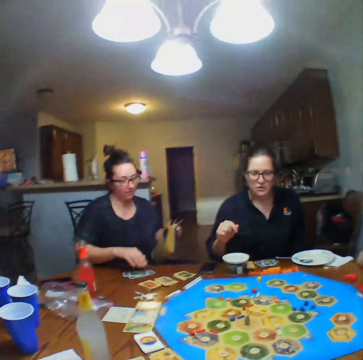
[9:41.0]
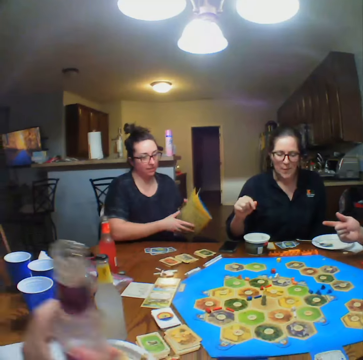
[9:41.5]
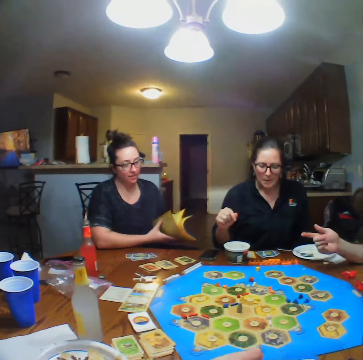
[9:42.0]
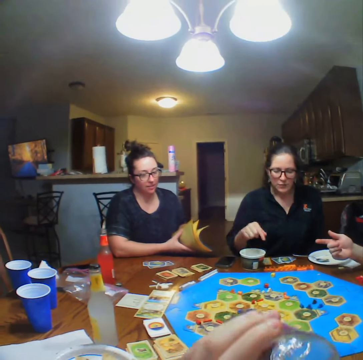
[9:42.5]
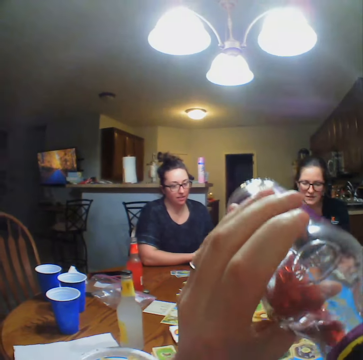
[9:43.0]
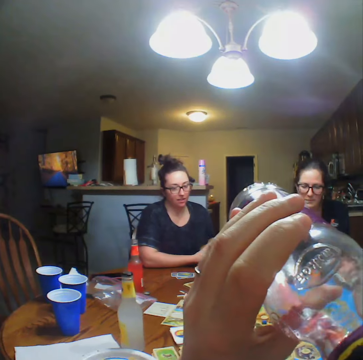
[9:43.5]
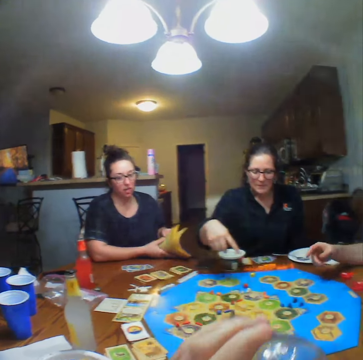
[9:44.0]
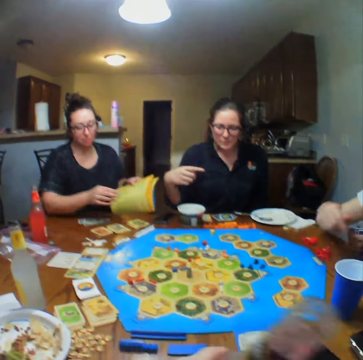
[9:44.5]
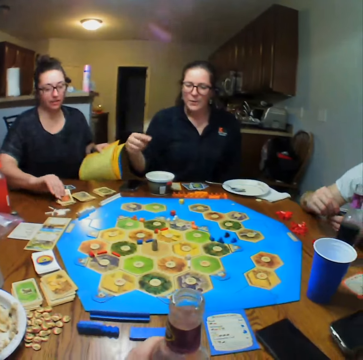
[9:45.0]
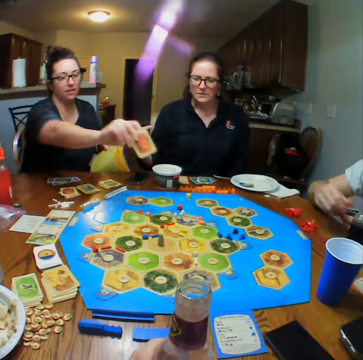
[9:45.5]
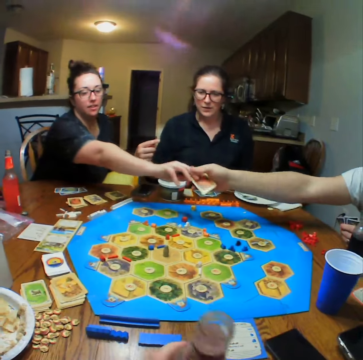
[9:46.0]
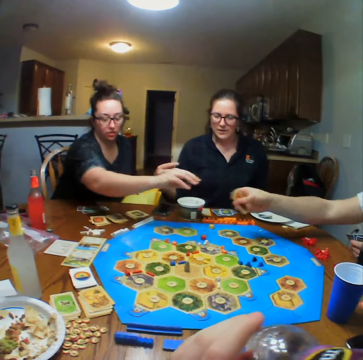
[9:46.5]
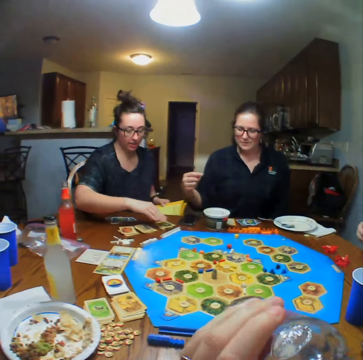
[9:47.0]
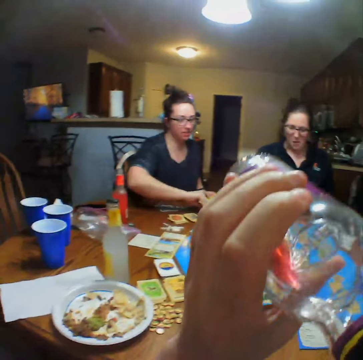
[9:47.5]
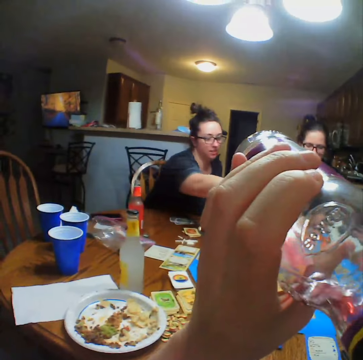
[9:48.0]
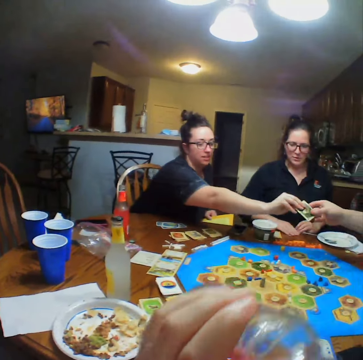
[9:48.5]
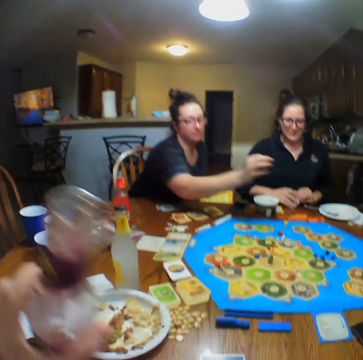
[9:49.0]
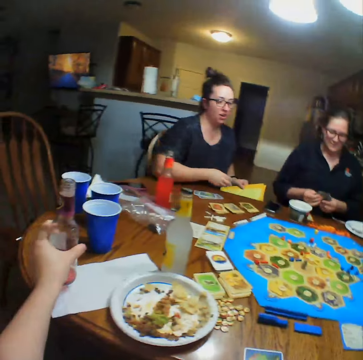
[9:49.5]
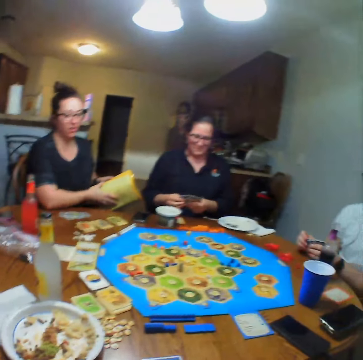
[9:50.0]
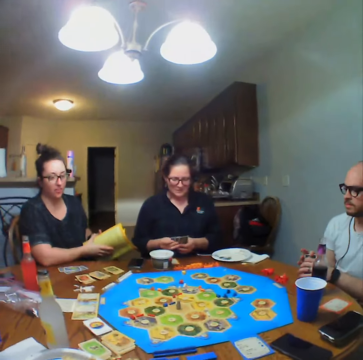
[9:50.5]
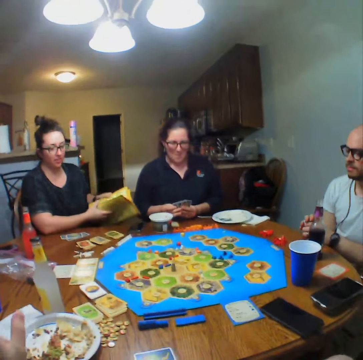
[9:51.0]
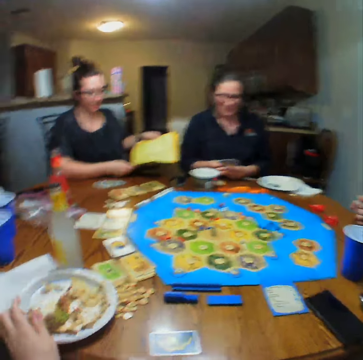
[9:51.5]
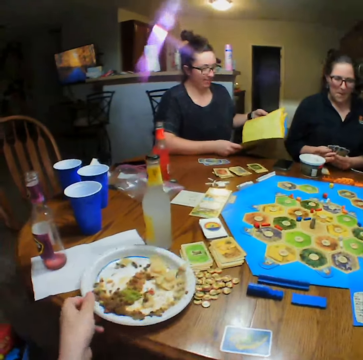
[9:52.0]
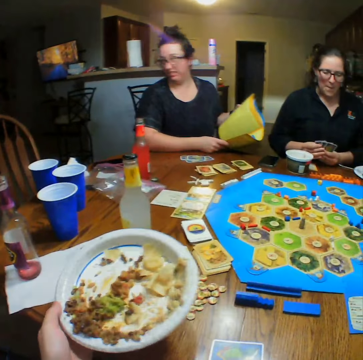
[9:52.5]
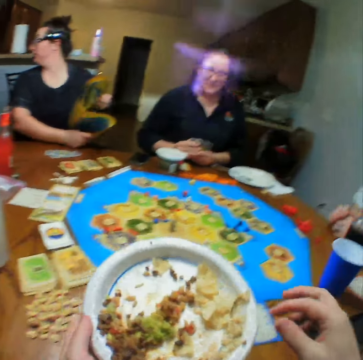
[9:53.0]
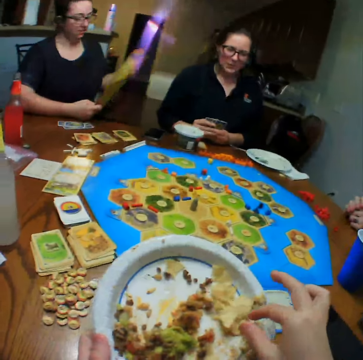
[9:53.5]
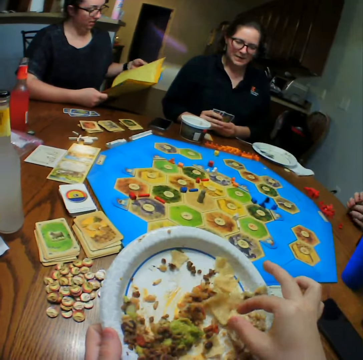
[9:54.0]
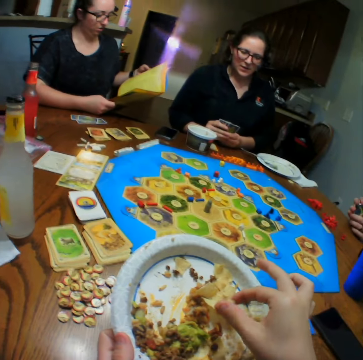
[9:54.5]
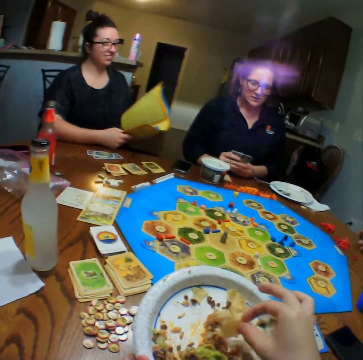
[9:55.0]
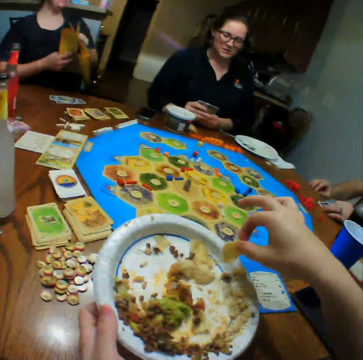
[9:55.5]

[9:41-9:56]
The camera wearer picks a bottle of lemonade from the table. They drink the lemonade. A woman picks the card from the table. The woman hands a man the card. The camera wearer drinks the lemonade. The woman picks the card from the table. The woman hands the man the card. The camera wearer places the bottle of lemonade on the table. They look around. The woman looks at a book. The camera wearer eats the food. They pick a plate of food from the table.

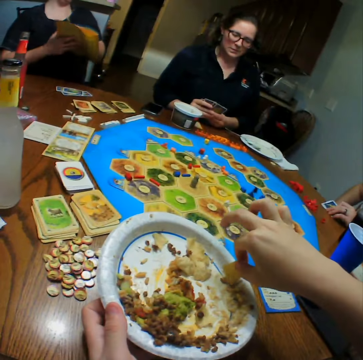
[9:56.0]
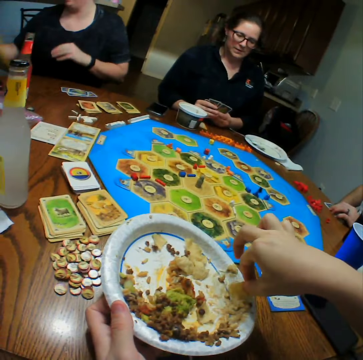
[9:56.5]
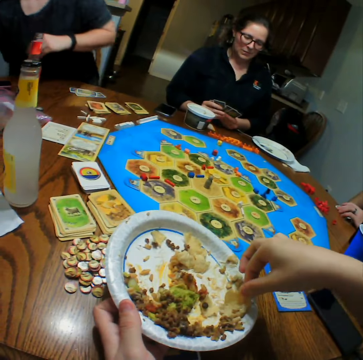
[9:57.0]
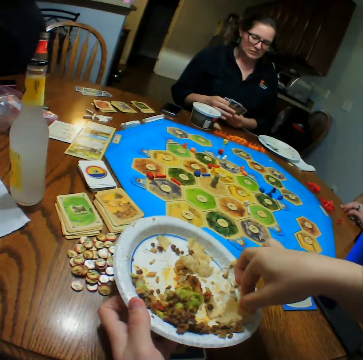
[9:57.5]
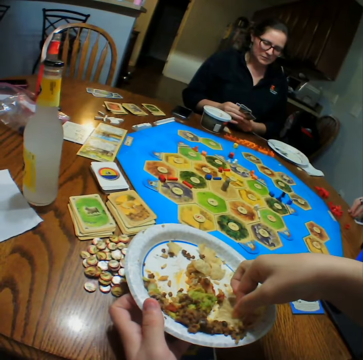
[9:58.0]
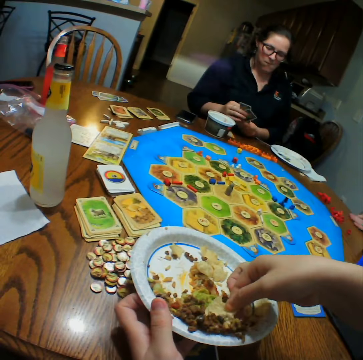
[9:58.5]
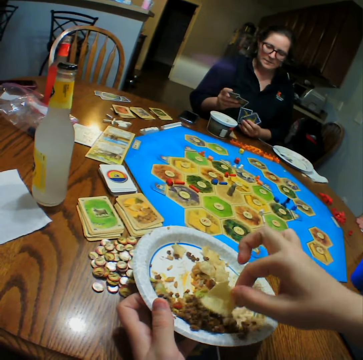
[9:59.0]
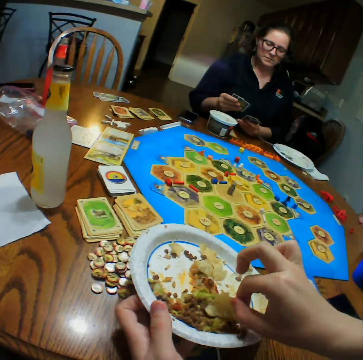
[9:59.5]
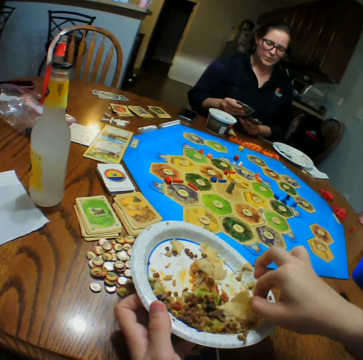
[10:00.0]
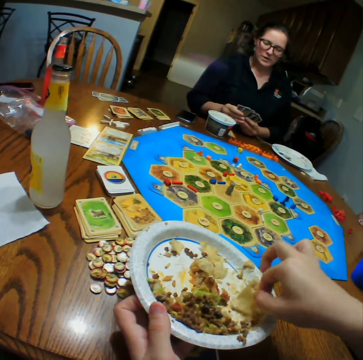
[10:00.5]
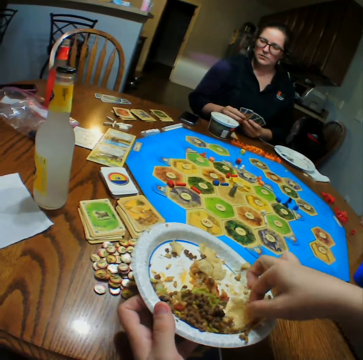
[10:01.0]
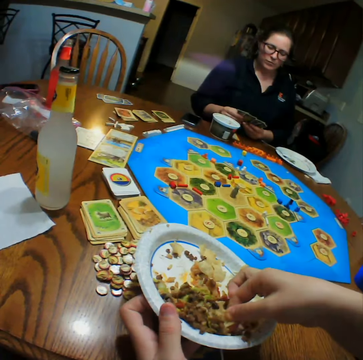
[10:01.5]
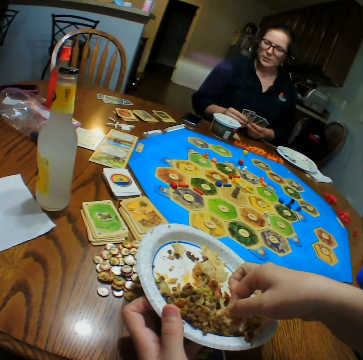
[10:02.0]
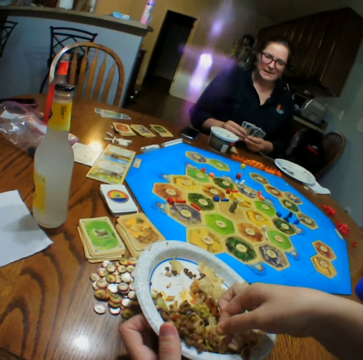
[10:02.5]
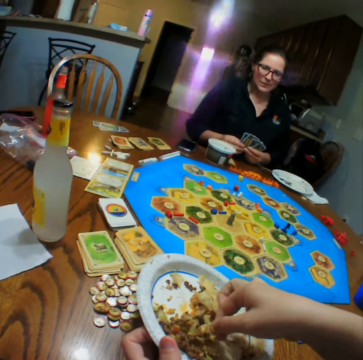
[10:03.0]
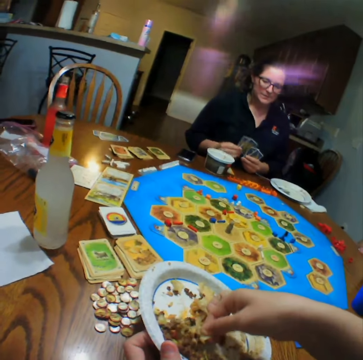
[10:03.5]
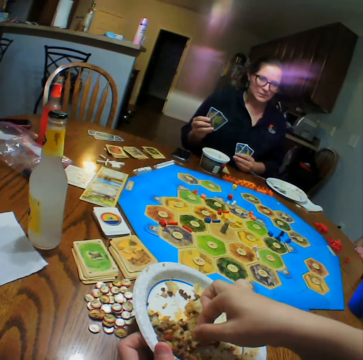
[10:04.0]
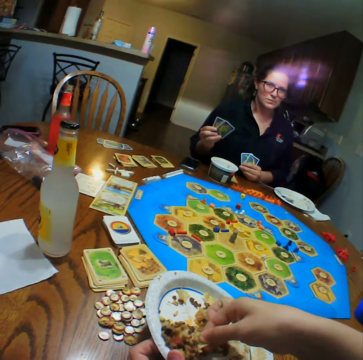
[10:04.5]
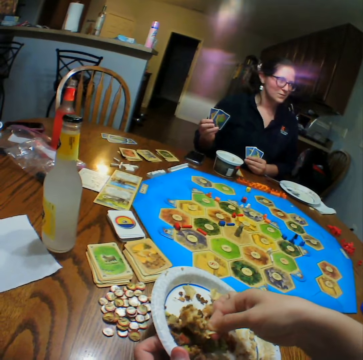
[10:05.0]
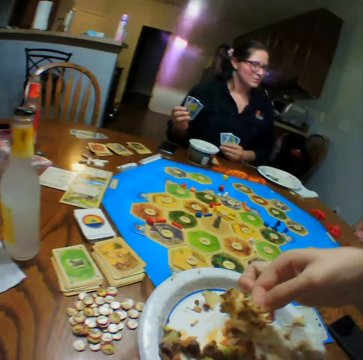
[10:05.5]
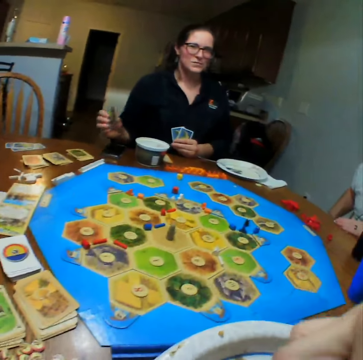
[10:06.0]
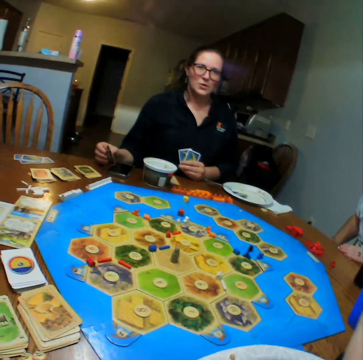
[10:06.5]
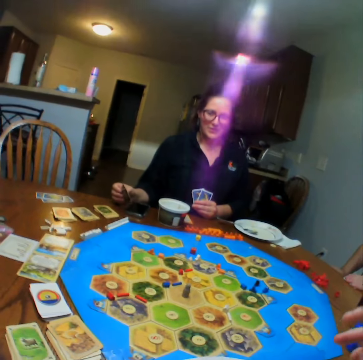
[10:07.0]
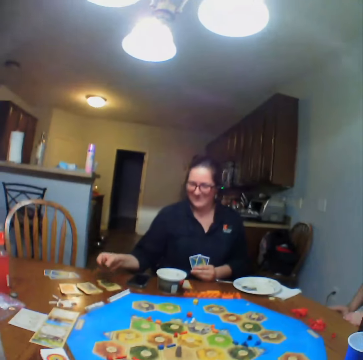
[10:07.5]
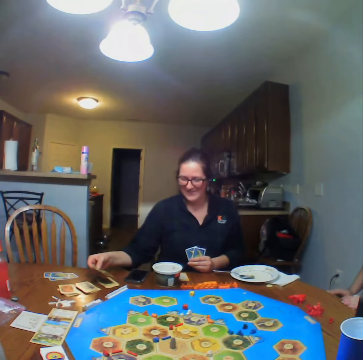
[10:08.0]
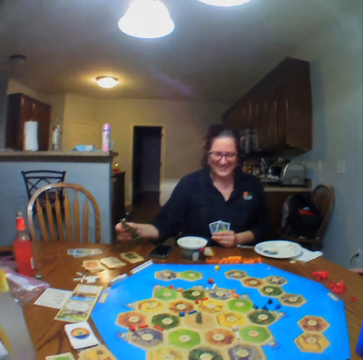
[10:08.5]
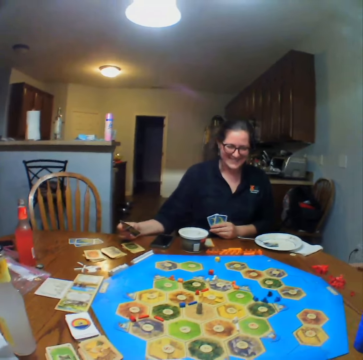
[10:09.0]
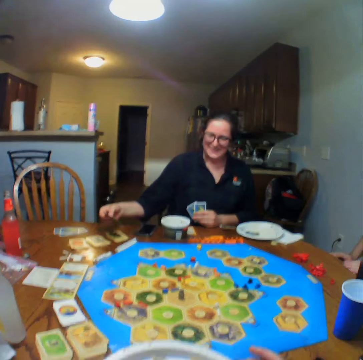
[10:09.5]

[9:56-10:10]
The camera wearer takes food from the plate. They eat the food. They look at a lady.

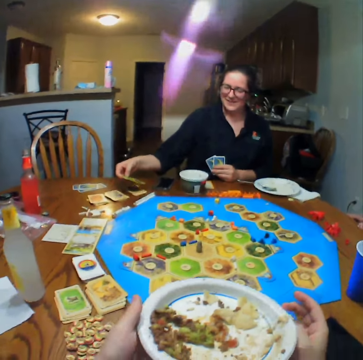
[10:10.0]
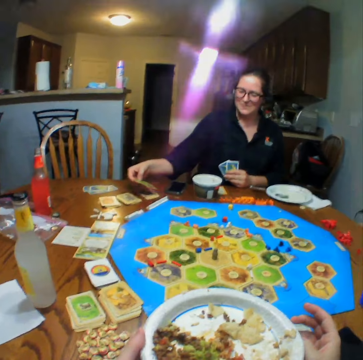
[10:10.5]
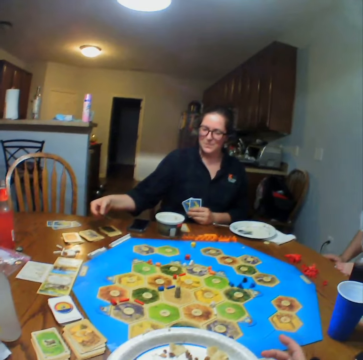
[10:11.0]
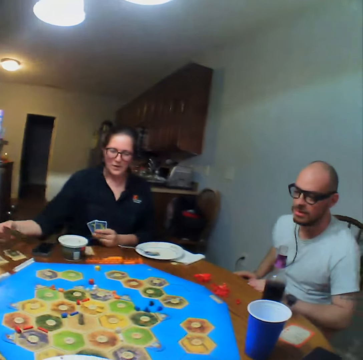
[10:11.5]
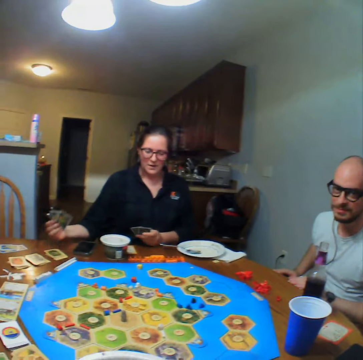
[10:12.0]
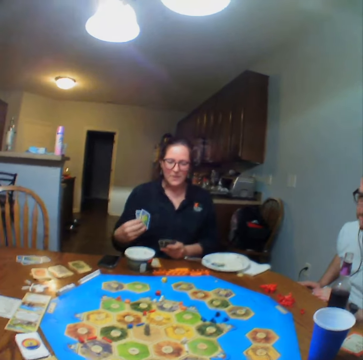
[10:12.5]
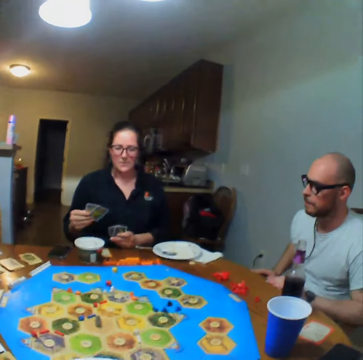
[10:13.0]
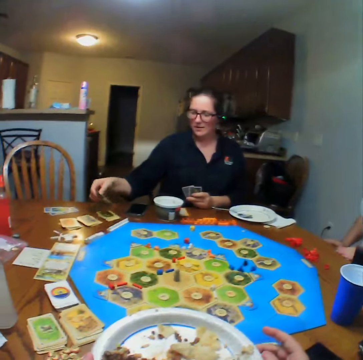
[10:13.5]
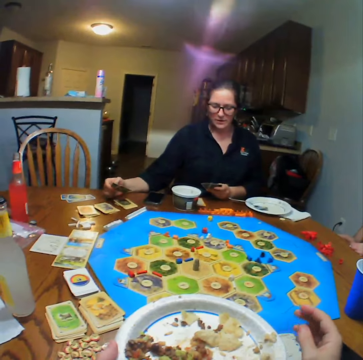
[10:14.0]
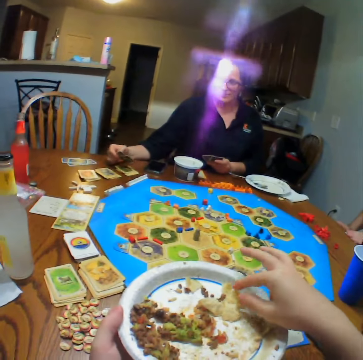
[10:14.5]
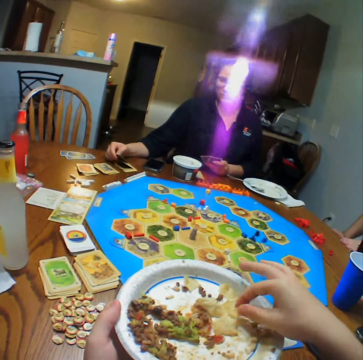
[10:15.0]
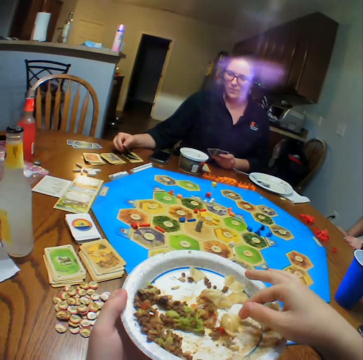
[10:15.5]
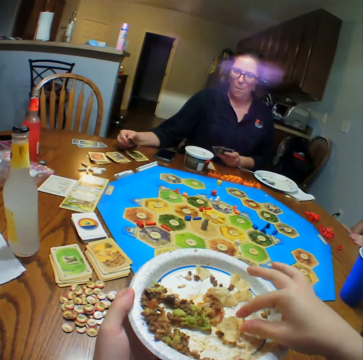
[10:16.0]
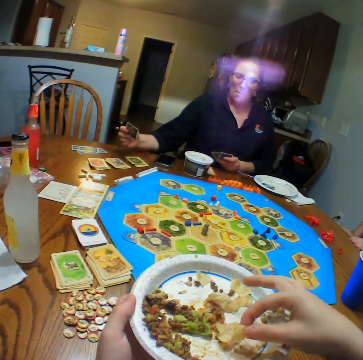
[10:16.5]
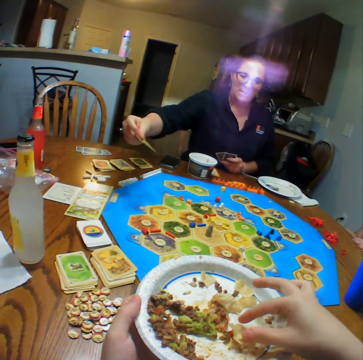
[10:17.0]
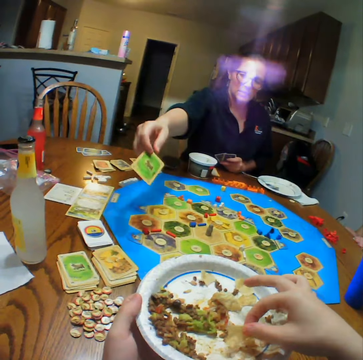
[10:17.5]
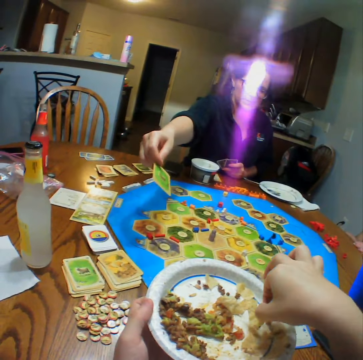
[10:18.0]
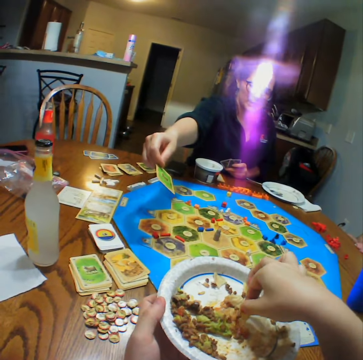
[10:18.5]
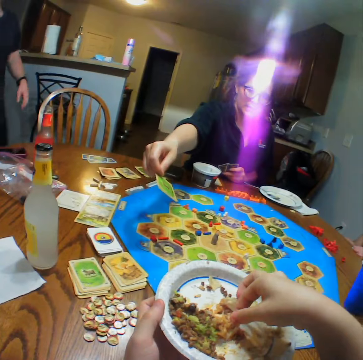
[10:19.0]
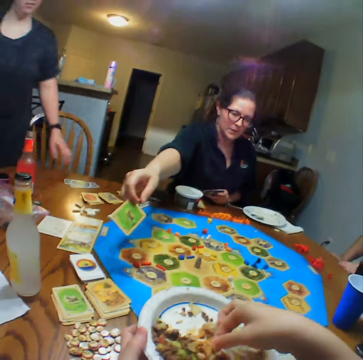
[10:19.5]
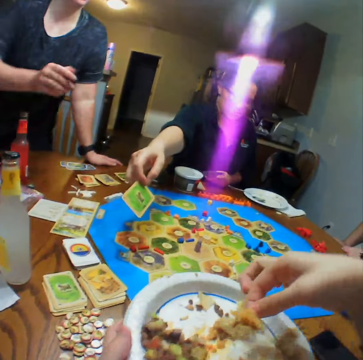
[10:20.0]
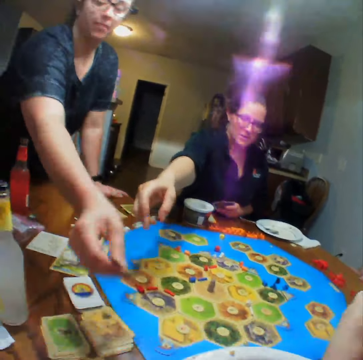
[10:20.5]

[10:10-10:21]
The camera wearer looks at a man. They eat the food. A woman places the card on the table. The camera wearer takes the food from the plate. A lady shows the camera wearer the card.
